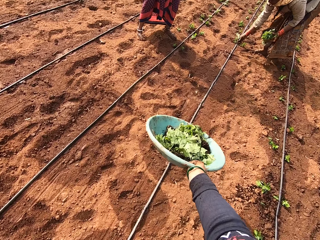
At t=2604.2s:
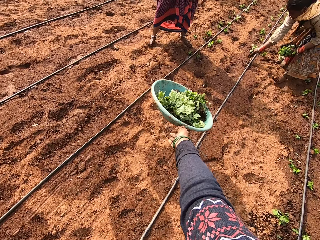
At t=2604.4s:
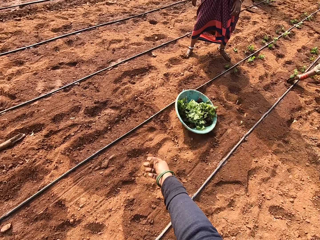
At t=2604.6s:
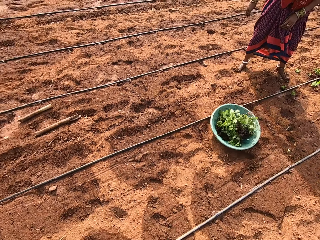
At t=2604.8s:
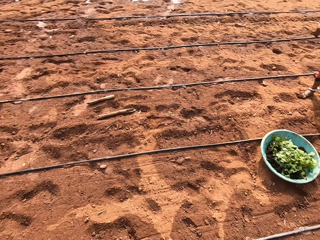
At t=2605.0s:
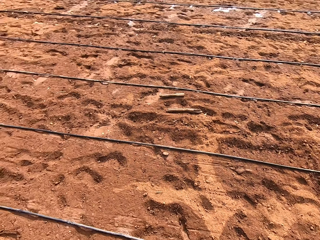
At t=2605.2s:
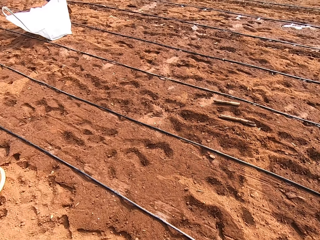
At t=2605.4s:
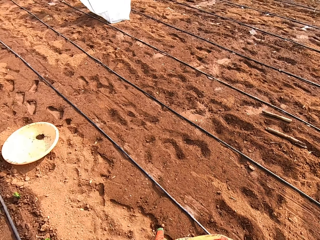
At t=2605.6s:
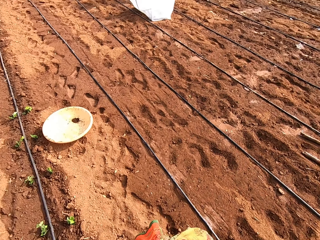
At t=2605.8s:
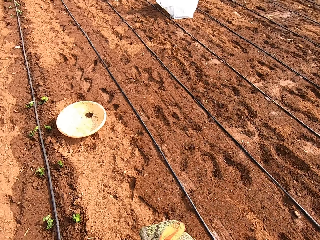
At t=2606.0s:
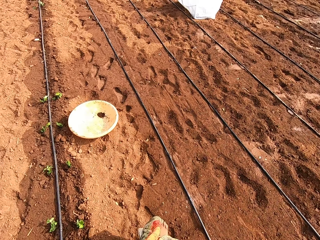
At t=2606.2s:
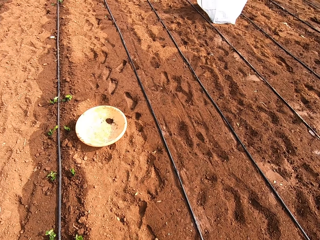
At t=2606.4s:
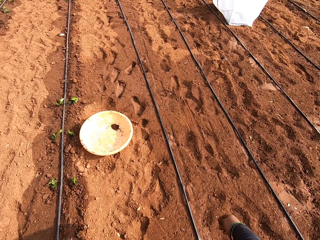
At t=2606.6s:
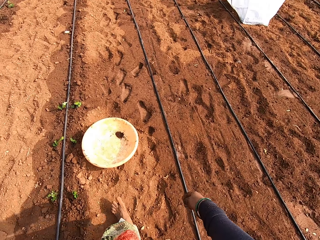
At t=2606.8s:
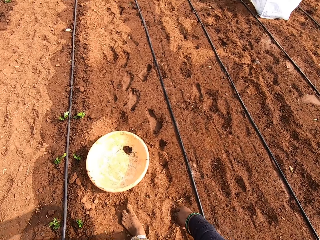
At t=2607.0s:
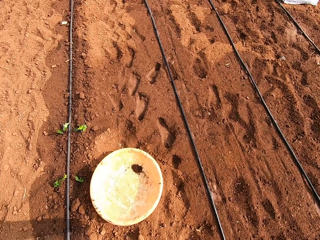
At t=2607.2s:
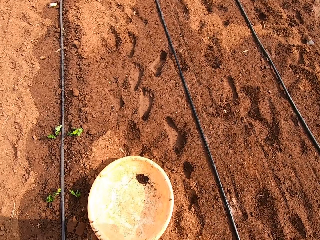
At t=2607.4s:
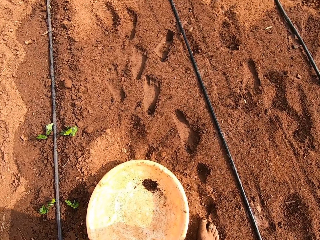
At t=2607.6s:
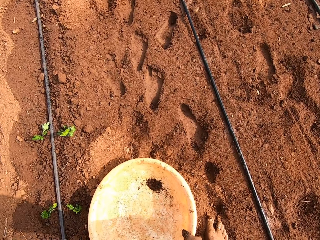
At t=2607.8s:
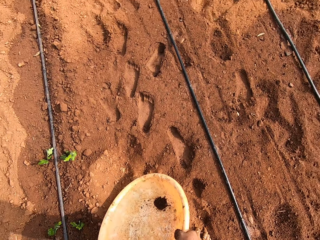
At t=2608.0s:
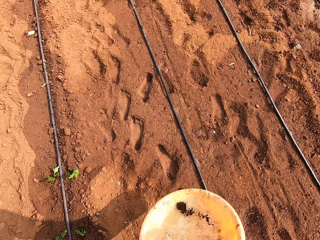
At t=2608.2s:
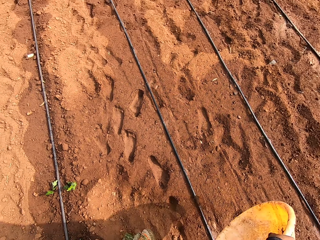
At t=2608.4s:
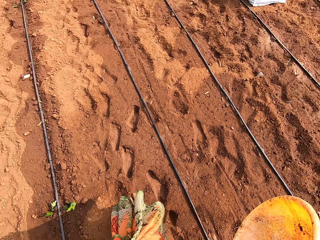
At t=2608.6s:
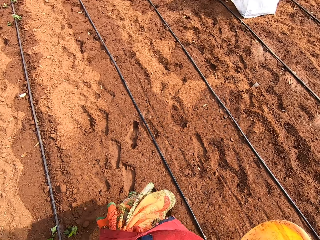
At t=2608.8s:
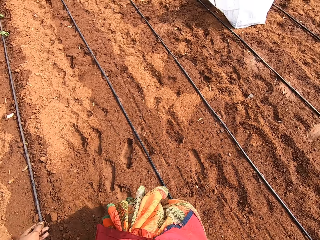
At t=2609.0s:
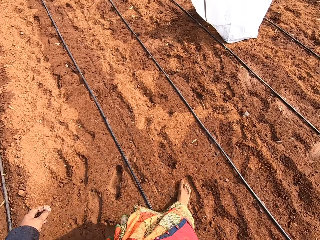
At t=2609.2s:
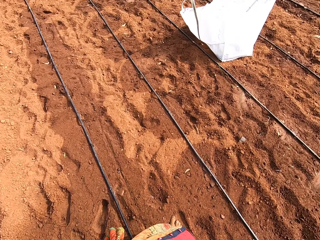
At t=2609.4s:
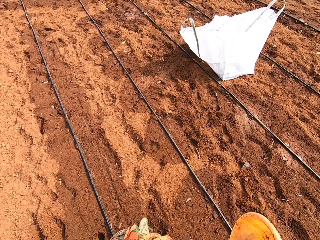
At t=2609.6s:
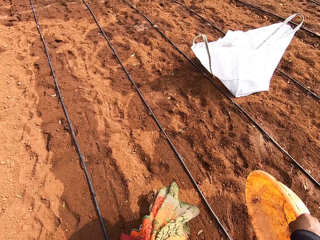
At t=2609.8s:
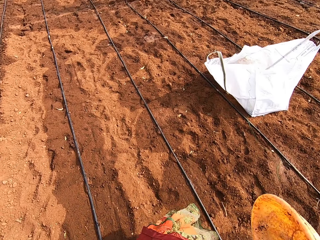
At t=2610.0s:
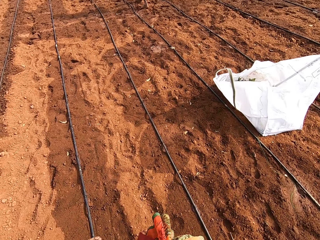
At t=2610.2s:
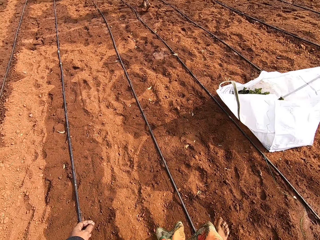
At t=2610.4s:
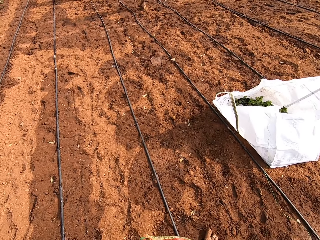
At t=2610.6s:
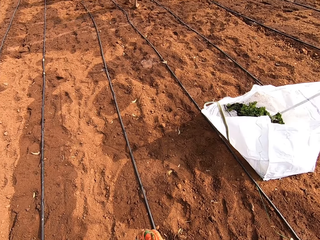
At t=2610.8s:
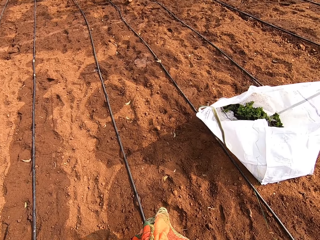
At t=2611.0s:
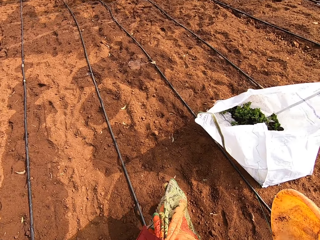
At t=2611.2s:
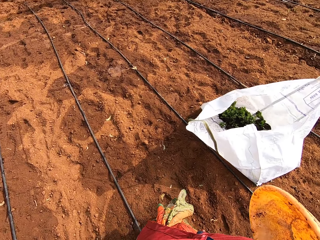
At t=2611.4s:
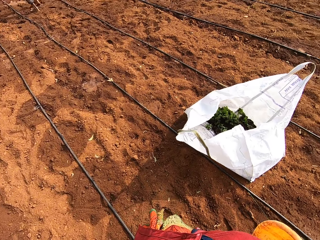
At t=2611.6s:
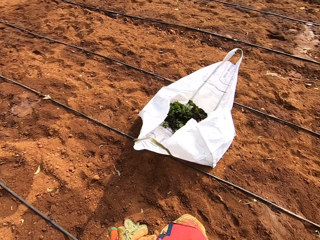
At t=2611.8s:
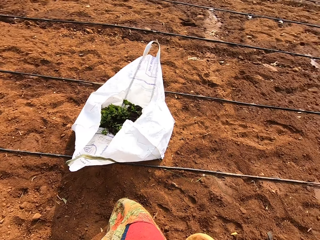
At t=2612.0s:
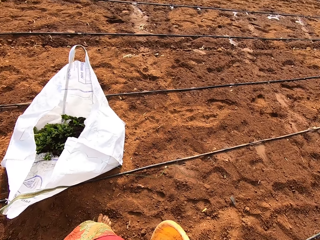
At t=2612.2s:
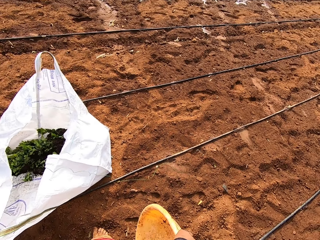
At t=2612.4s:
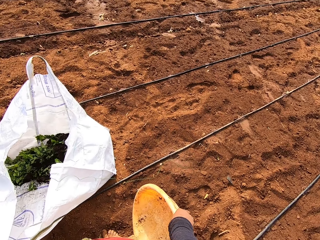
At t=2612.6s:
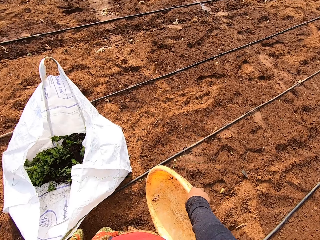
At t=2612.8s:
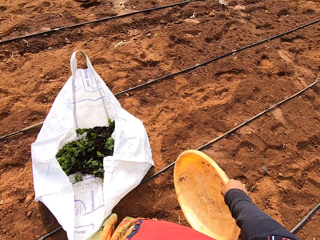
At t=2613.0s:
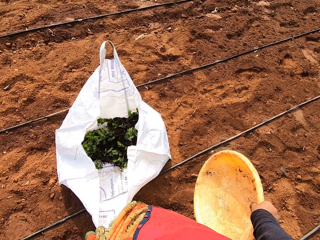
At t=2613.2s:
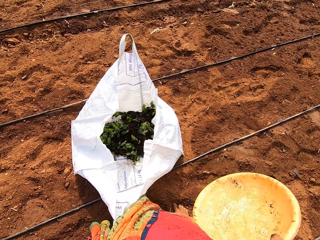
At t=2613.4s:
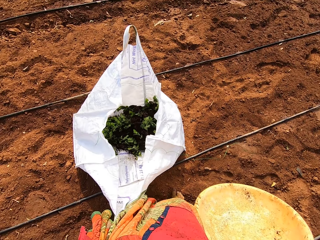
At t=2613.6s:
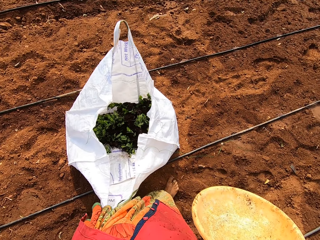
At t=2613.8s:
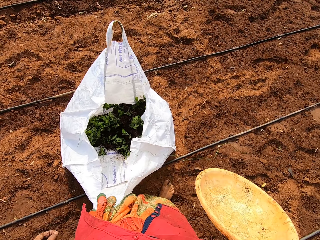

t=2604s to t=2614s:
The camera wearer throws the bowl or basin with seedlings in her right hand on the ground. She walks. She takes a bowl from the ground with her right hand. She carries the other basin.

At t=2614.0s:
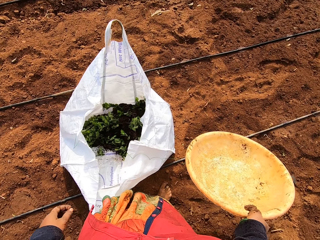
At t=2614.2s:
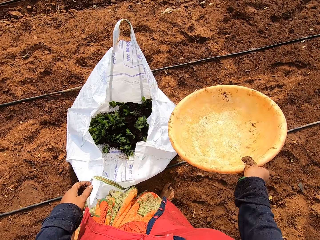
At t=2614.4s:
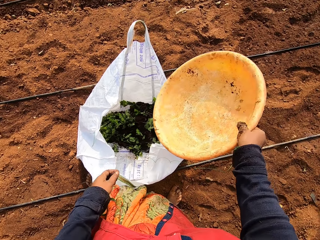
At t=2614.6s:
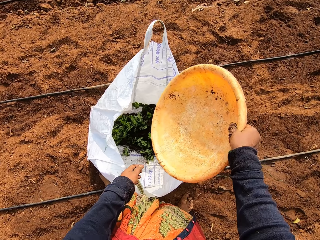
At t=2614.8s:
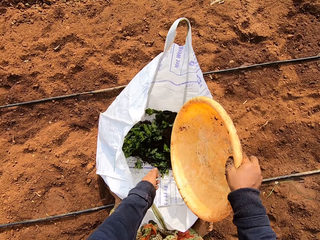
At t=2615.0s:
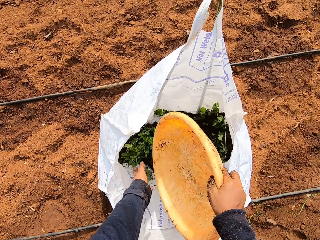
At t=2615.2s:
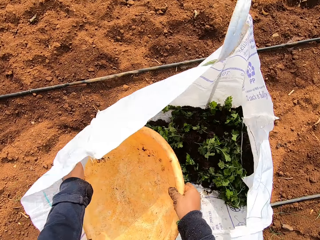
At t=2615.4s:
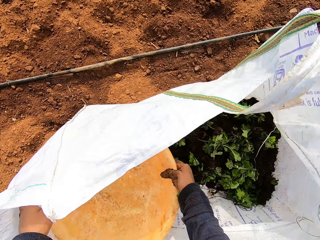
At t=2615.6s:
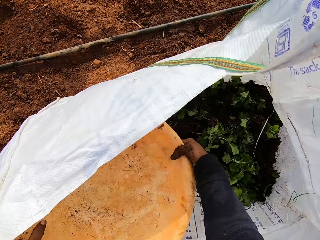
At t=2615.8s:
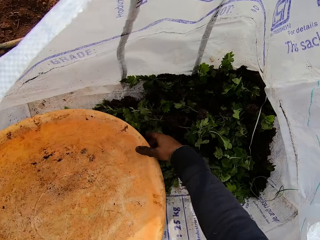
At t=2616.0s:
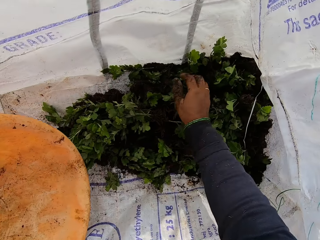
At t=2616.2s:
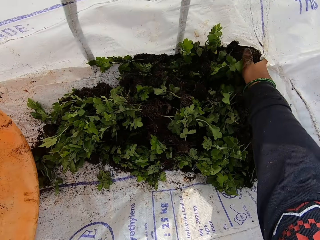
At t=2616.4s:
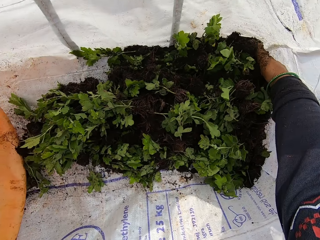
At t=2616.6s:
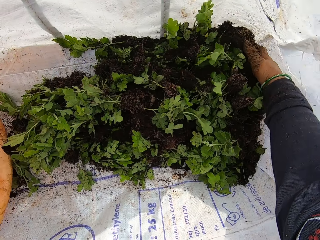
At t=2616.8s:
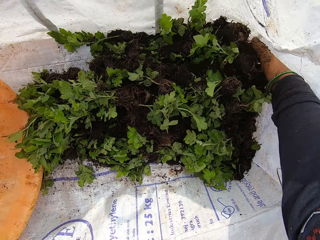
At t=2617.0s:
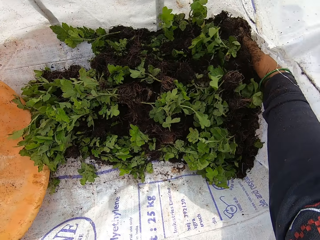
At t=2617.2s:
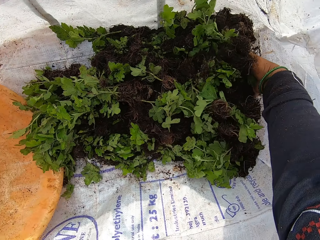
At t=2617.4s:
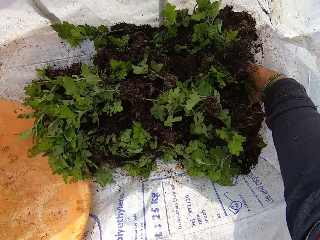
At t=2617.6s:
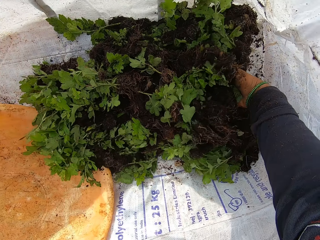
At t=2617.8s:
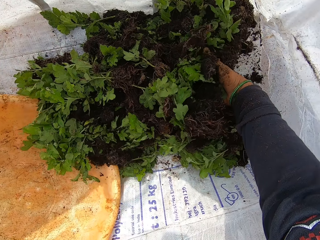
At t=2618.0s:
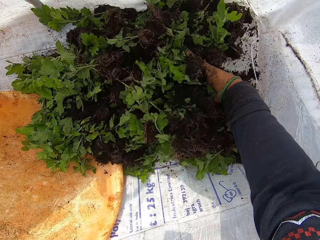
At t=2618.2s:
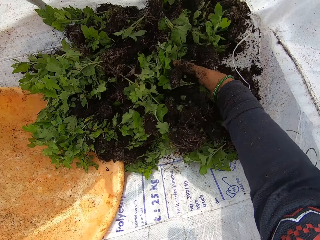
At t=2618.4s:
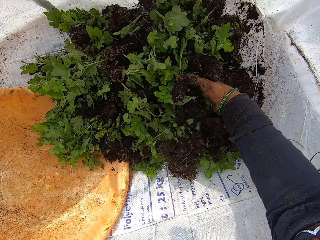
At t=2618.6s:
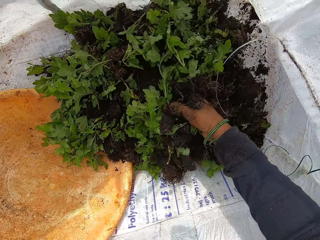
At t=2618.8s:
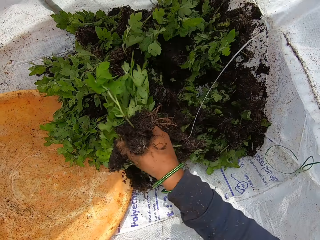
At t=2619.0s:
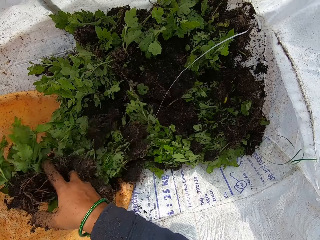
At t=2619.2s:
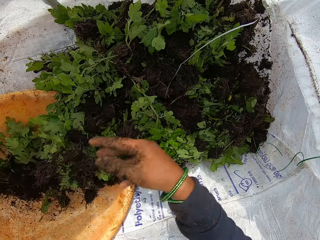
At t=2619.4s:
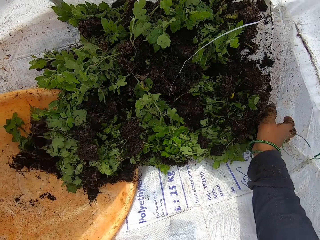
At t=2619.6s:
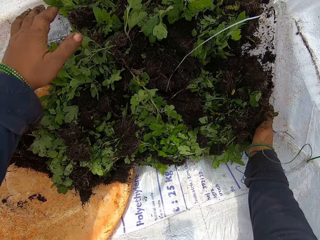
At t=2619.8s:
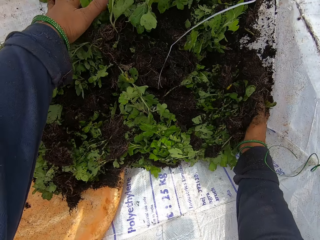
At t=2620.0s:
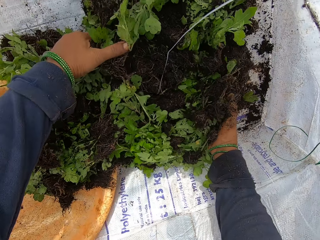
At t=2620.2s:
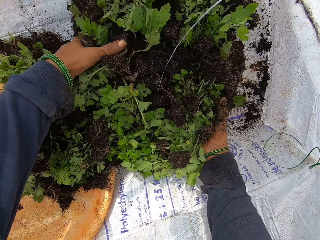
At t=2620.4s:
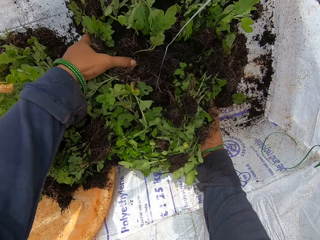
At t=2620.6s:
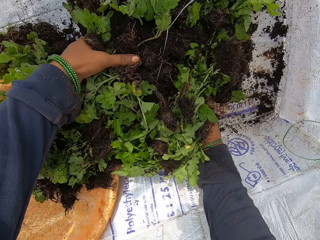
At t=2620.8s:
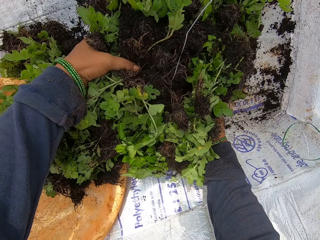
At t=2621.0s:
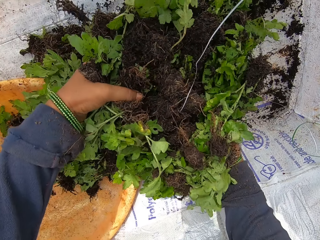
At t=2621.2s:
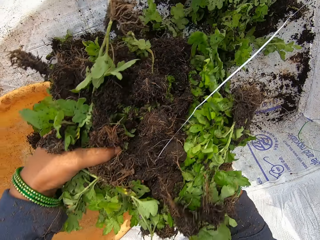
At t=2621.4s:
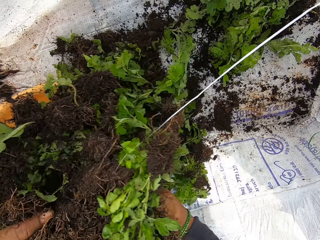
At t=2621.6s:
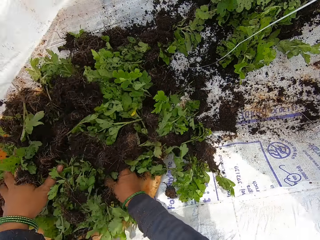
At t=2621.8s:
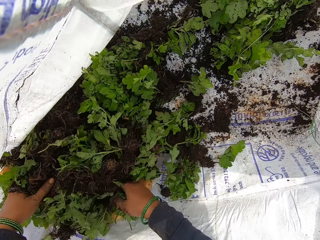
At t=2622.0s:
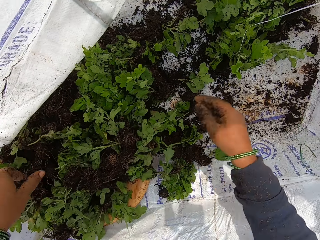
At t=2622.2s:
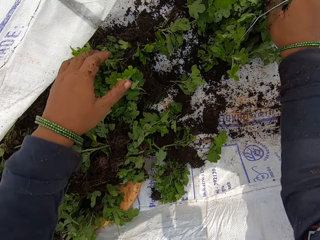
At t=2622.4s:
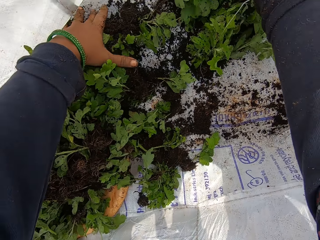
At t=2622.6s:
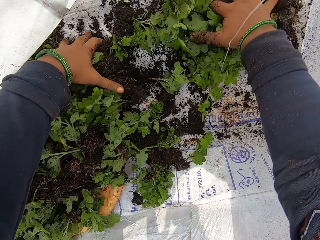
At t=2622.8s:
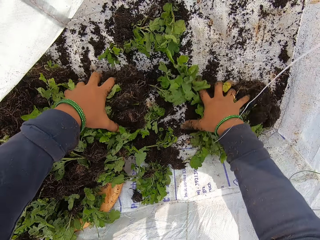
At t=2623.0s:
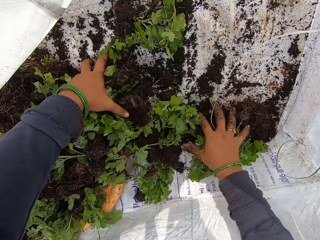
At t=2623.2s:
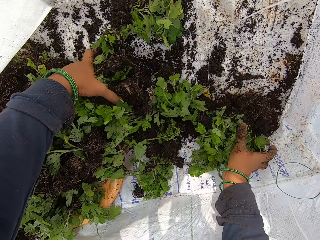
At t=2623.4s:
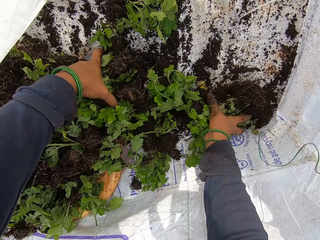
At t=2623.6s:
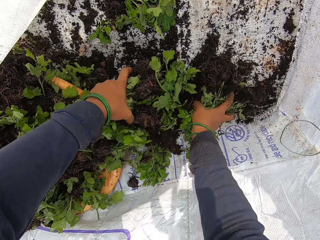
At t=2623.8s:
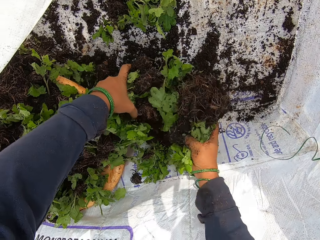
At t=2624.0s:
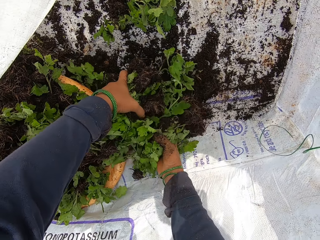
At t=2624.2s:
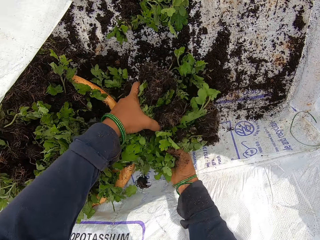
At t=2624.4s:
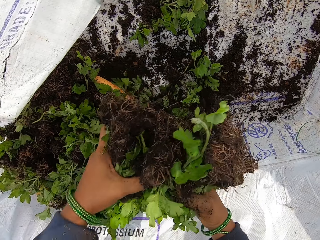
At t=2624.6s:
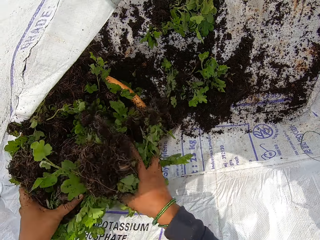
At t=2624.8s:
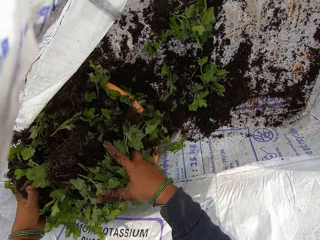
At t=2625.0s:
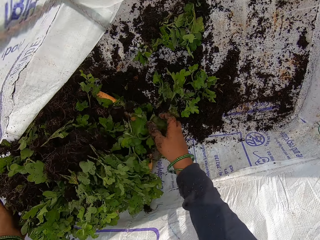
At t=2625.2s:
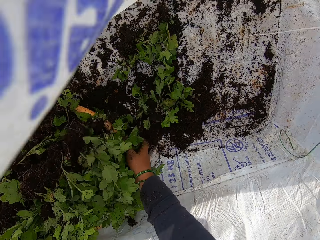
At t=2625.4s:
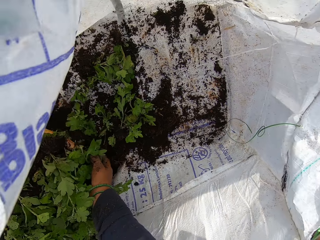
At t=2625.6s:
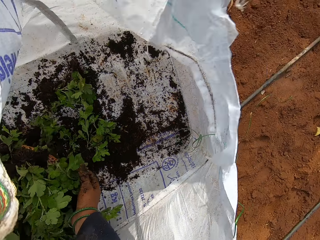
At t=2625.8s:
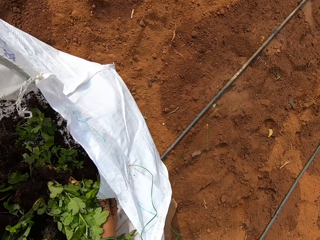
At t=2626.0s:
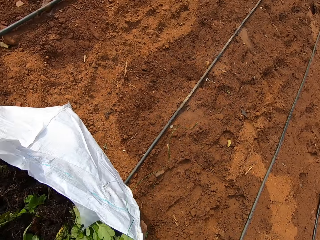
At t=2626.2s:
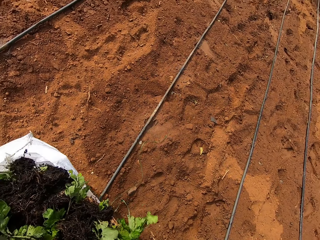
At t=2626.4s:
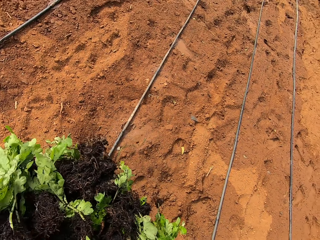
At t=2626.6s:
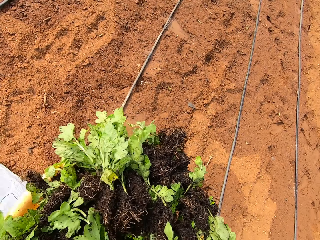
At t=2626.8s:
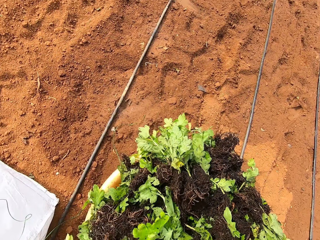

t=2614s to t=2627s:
The camera wearer opens a sack on the ground with her left hand. She passes the bowl in her right hand to her left hand. She puts the seedling from the sack into the basin. She packs the seedlings in the sack with her right hand. She pours the seedlings in her right hand in the bowl in her left hand. She packs seedlings from the sack with both hands. She pours the seedlings in both hands in the bowl in the sack. She packs seedlings from the sack with both hands. She pours the seedlings in both hands in the bowl in the sack. She carries the bowl from the sack with both hands.
